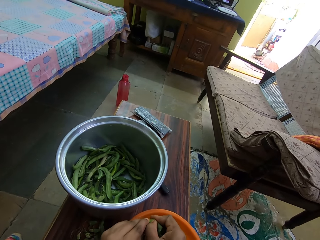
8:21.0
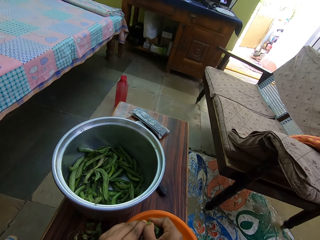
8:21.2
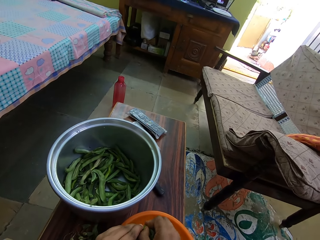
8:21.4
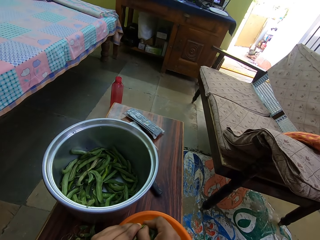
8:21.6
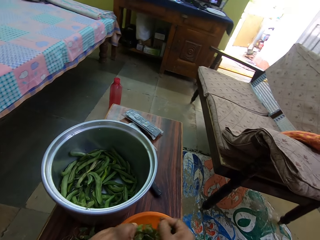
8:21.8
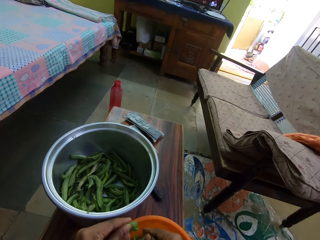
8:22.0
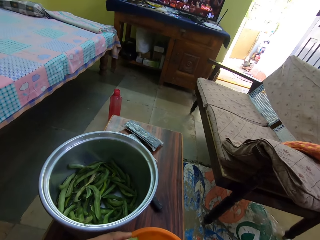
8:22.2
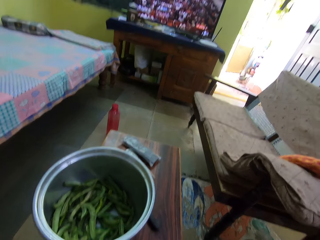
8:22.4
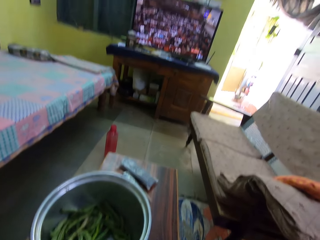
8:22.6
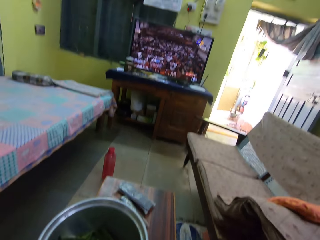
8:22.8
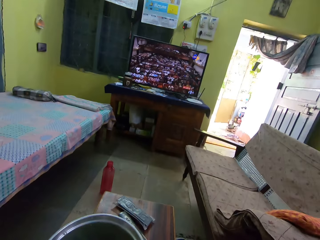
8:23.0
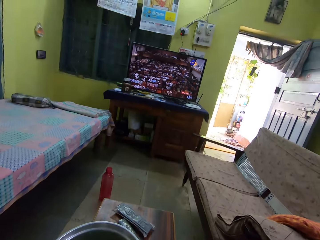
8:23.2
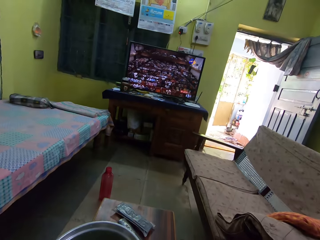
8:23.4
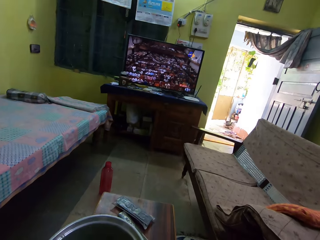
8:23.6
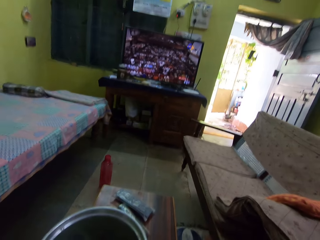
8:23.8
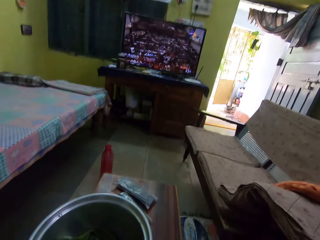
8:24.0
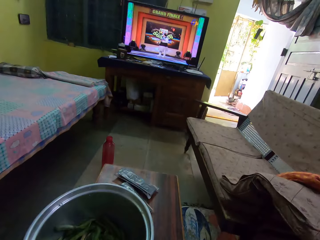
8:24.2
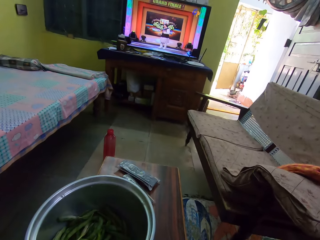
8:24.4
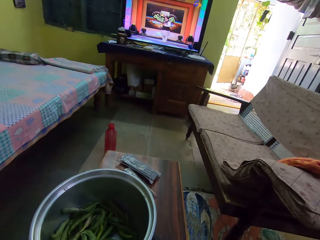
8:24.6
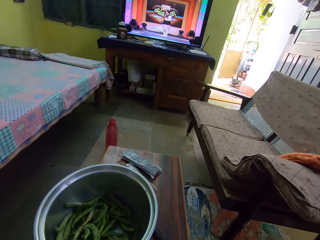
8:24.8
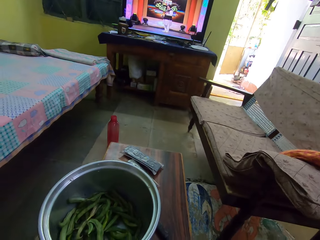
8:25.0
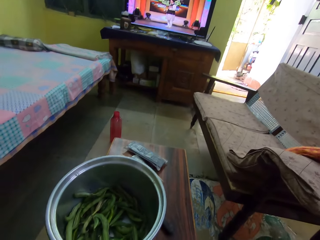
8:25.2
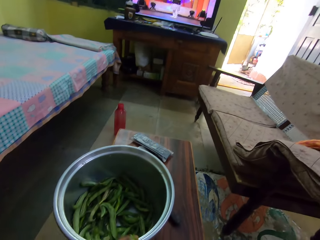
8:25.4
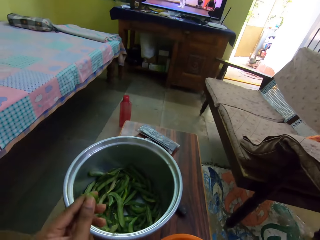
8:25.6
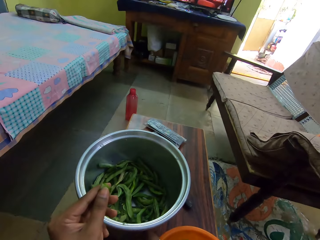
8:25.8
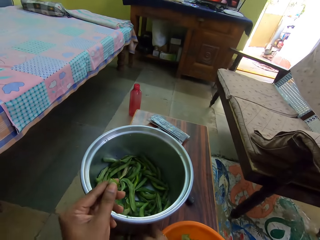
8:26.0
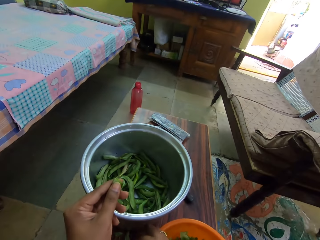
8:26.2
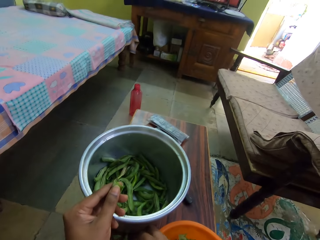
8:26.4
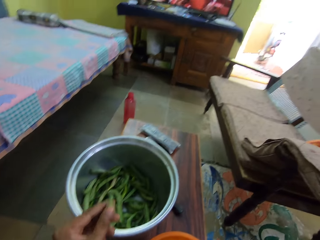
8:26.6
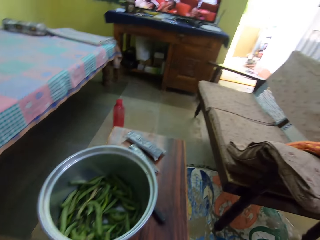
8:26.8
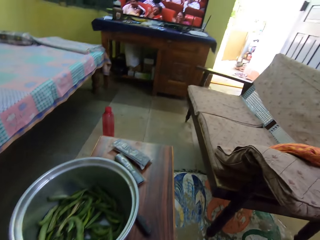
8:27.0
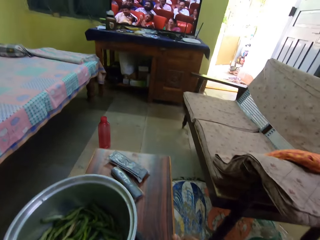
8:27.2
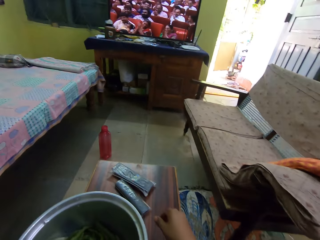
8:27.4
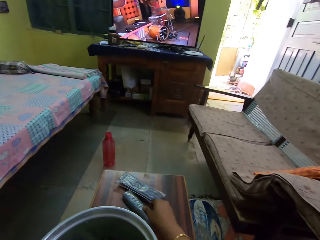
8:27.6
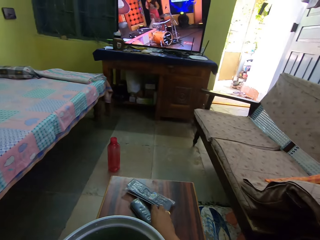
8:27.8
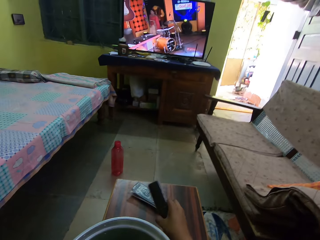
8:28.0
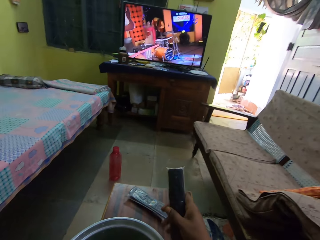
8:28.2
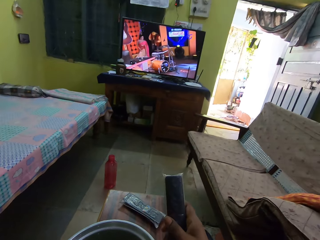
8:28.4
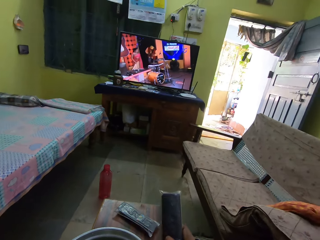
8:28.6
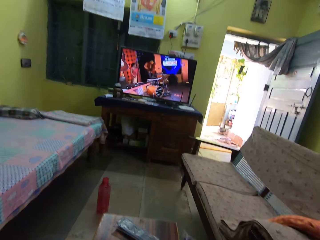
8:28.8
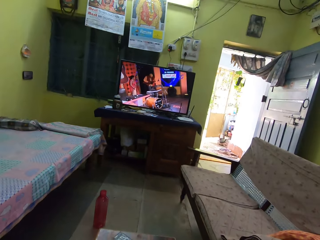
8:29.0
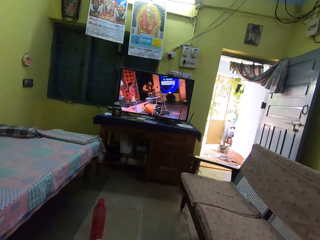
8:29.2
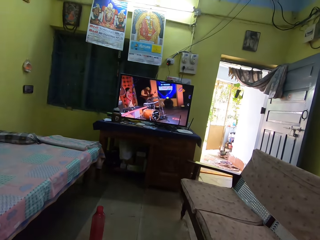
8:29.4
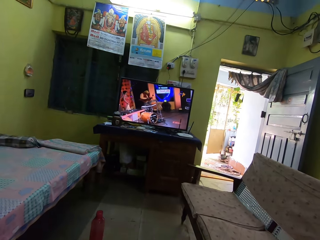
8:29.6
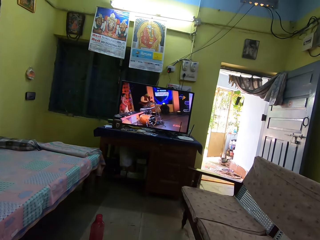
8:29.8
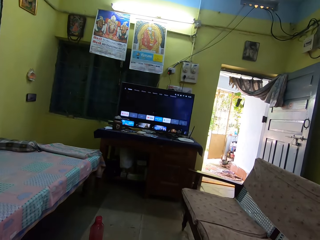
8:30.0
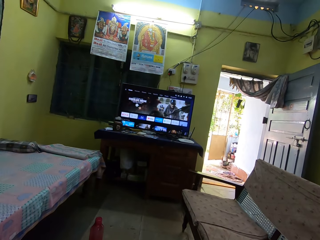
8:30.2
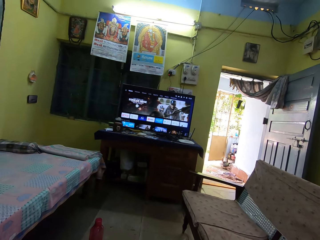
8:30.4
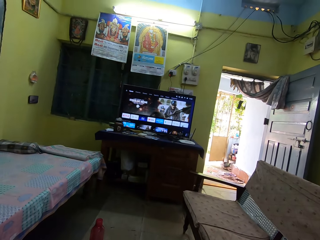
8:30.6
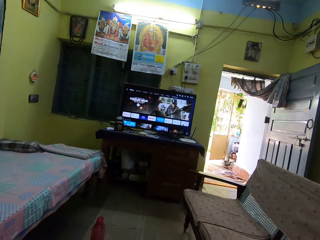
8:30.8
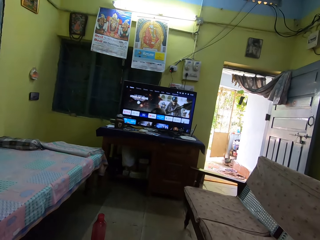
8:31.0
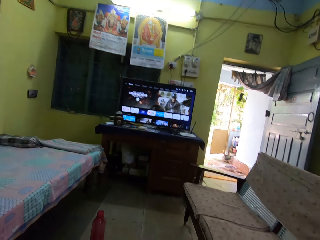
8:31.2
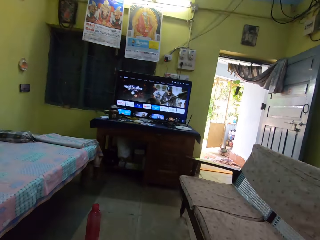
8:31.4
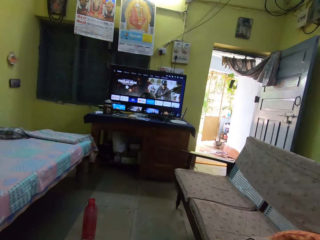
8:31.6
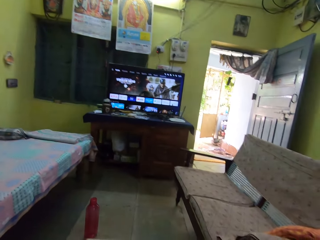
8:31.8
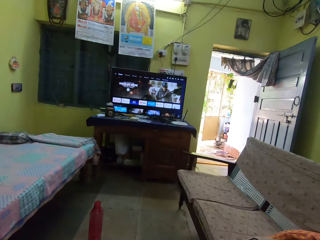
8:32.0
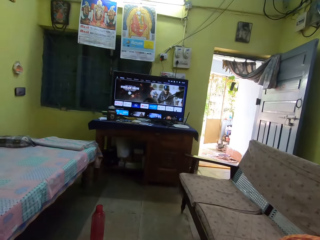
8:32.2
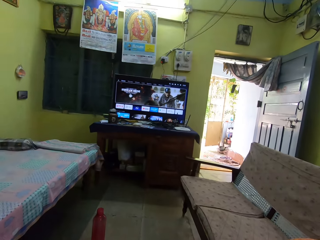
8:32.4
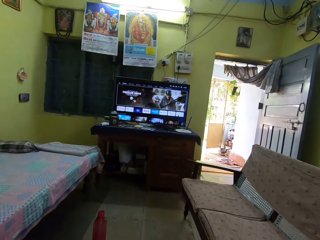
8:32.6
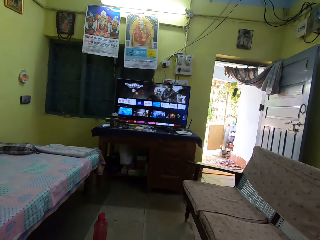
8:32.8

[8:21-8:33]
The camera wearer watches a television. They show a pea grain. They pick up a television remote.

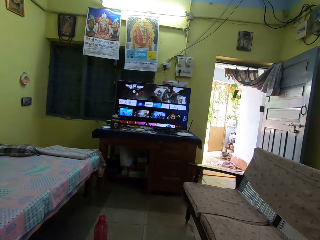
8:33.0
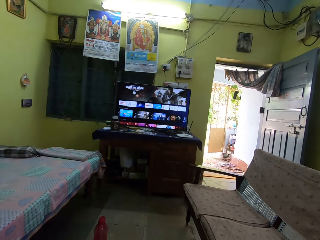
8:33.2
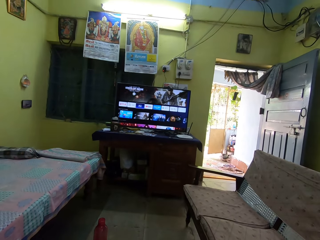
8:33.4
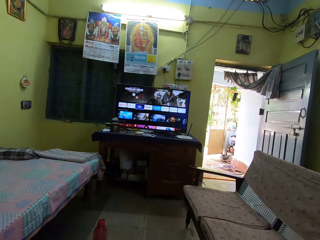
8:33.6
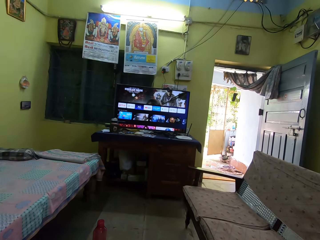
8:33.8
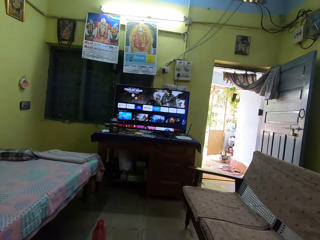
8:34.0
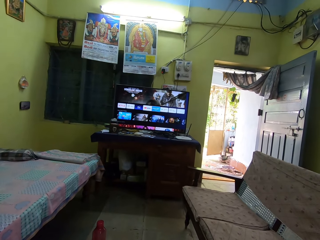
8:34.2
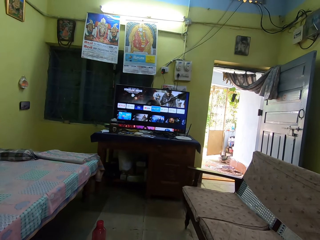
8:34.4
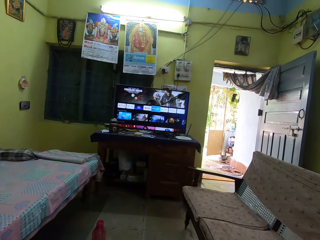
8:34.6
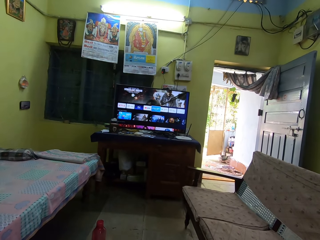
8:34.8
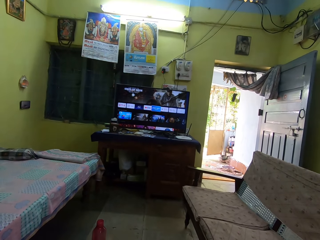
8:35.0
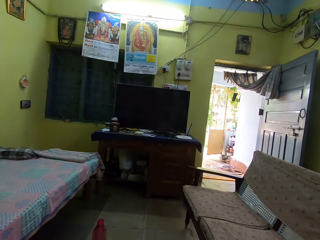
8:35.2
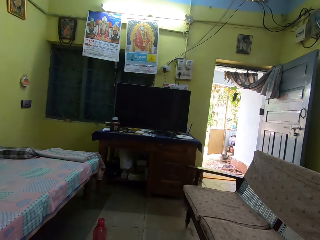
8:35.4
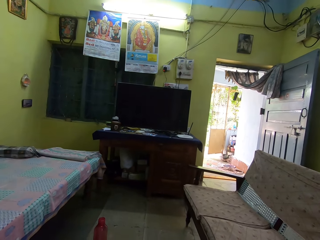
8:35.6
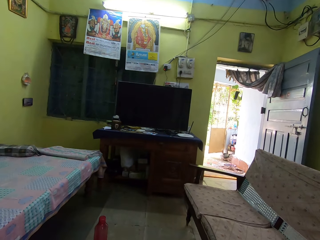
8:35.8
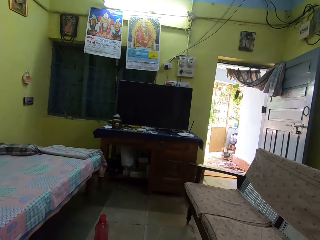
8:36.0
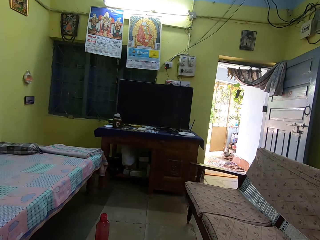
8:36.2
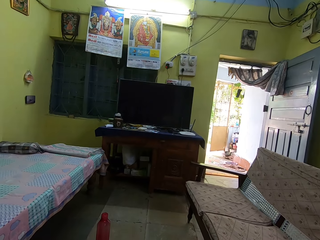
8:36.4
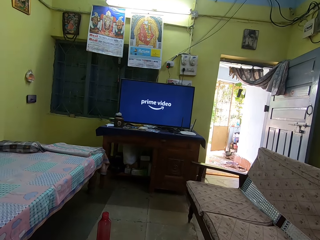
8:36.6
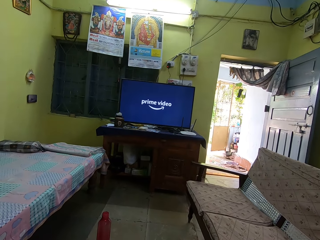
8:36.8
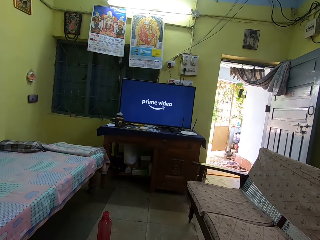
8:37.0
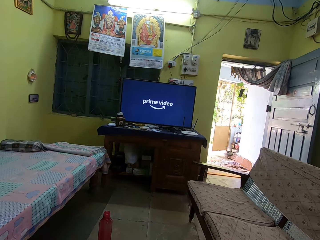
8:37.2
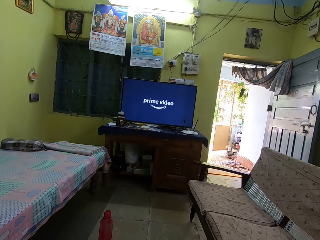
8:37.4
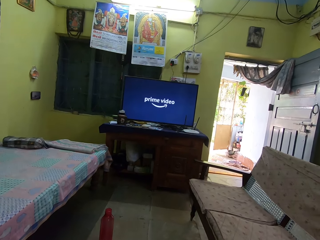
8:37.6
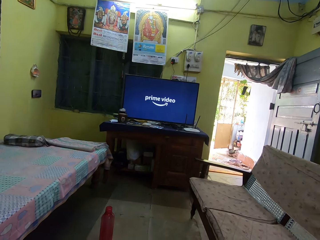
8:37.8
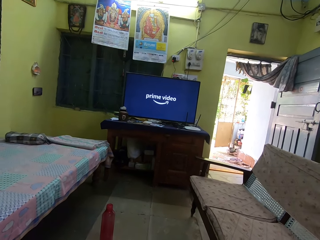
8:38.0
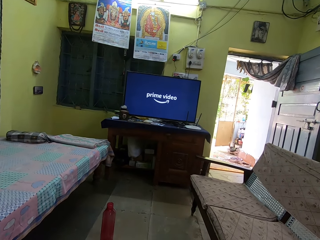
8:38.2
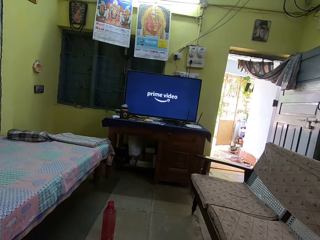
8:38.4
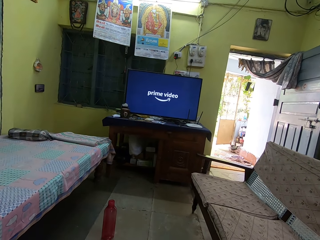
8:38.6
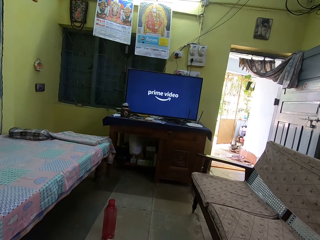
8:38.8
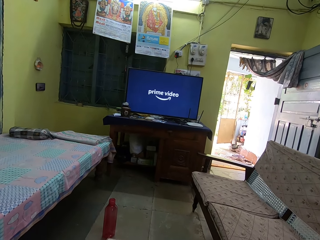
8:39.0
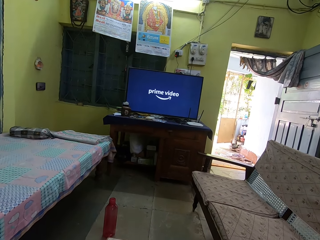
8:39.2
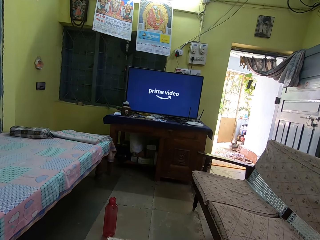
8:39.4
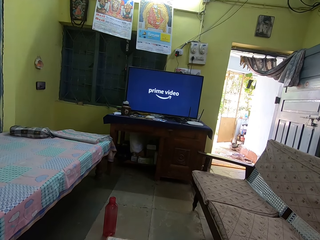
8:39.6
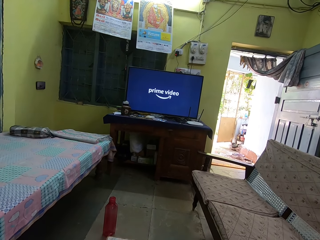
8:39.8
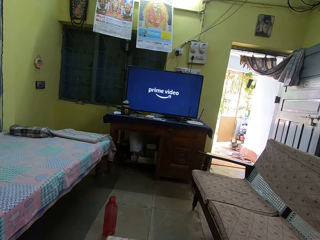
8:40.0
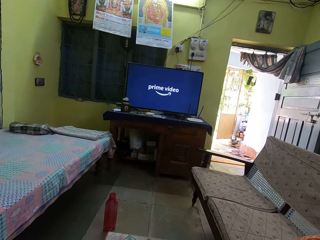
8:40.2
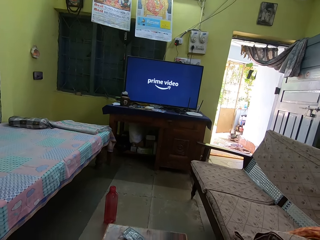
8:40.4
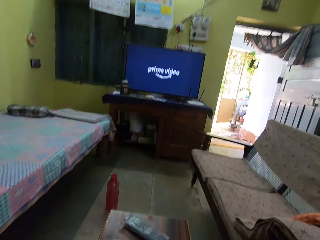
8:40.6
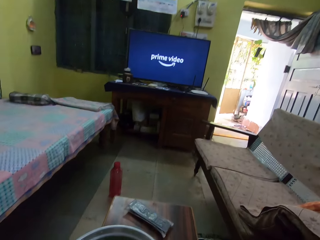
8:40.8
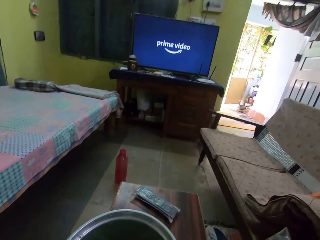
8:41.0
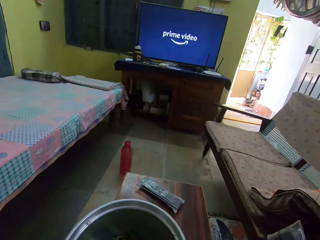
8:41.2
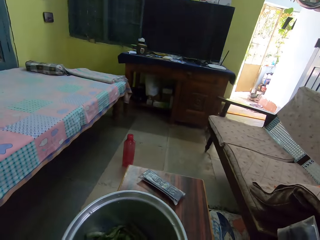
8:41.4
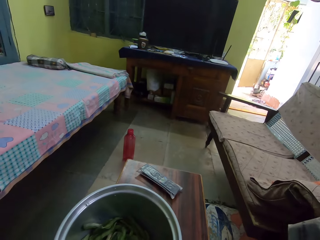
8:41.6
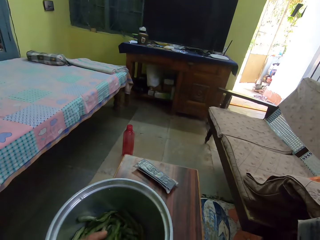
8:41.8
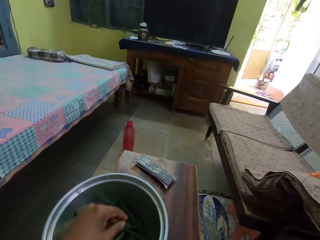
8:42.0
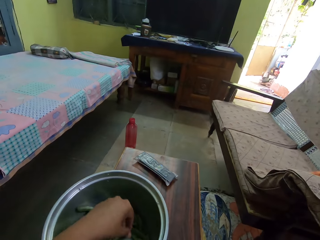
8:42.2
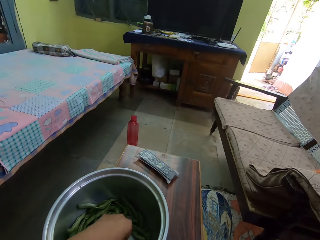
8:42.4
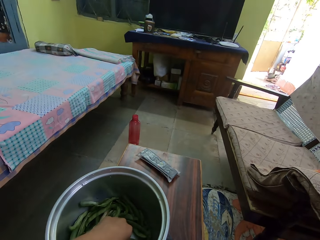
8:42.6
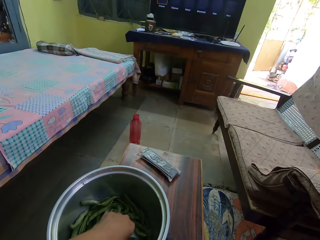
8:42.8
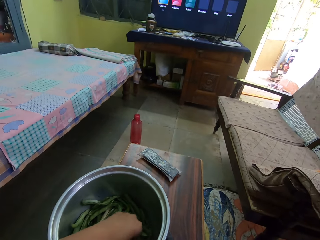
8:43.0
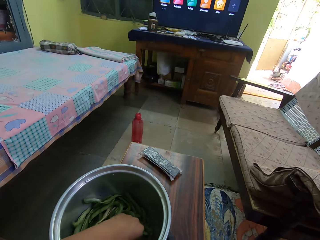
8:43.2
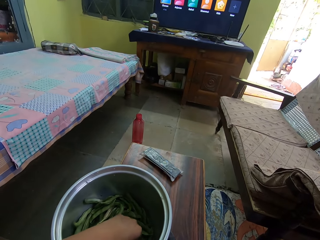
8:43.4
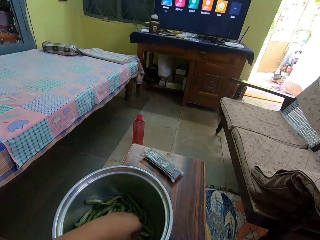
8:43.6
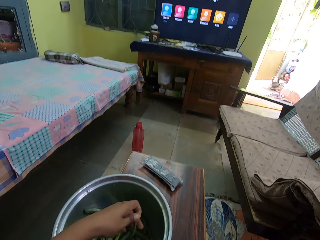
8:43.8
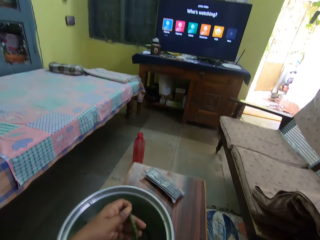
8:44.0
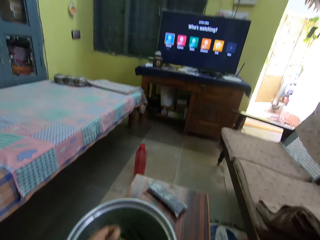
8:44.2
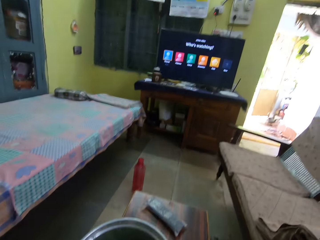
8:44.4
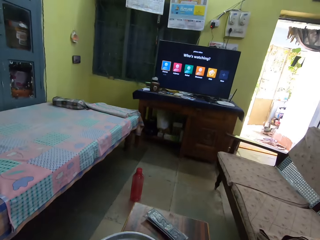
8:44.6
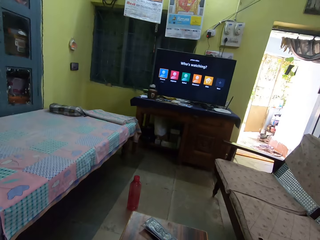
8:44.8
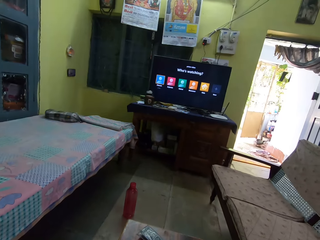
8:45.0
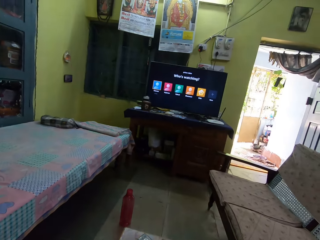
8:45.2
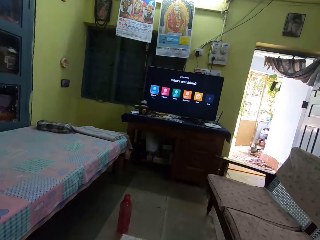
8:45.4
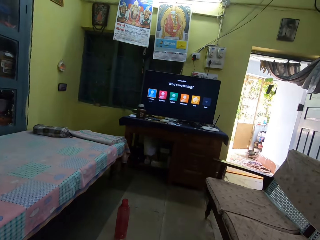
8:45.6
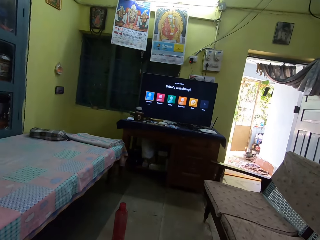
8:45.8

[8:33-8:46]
The camera wearer operates the television. They pick a pea.
